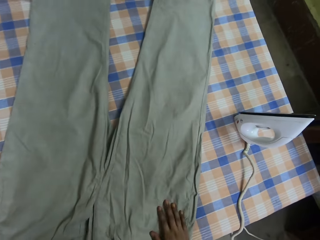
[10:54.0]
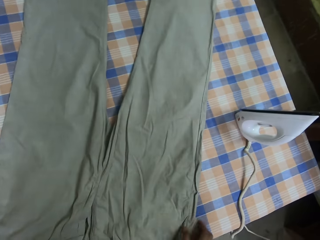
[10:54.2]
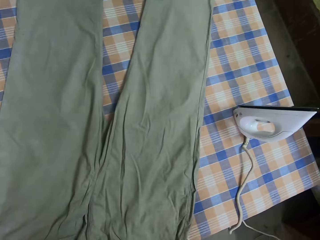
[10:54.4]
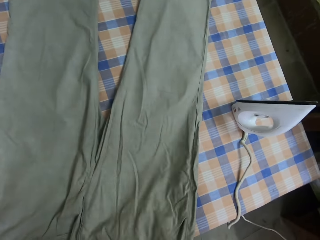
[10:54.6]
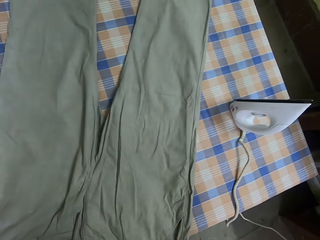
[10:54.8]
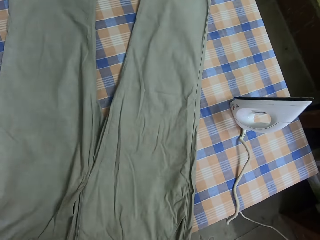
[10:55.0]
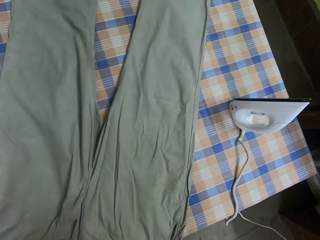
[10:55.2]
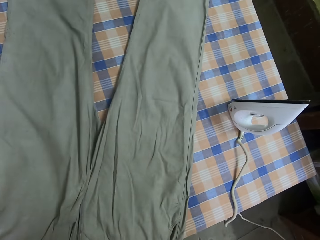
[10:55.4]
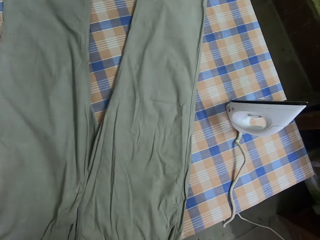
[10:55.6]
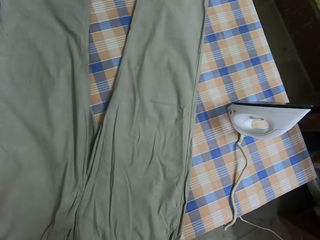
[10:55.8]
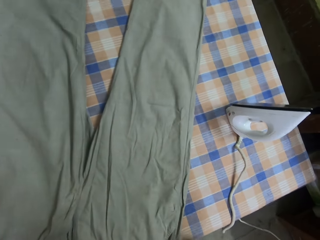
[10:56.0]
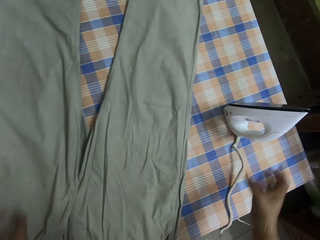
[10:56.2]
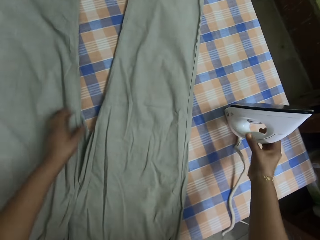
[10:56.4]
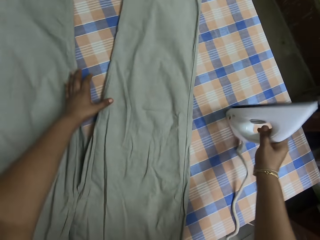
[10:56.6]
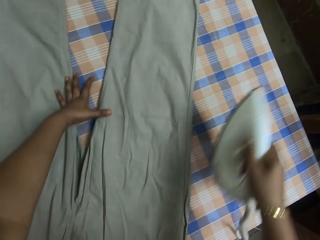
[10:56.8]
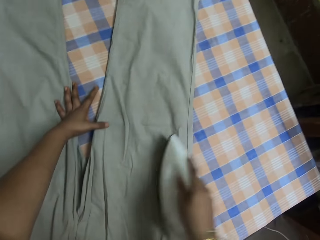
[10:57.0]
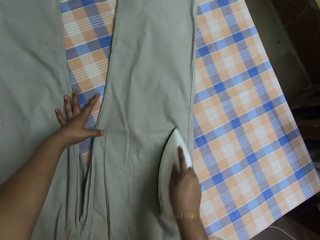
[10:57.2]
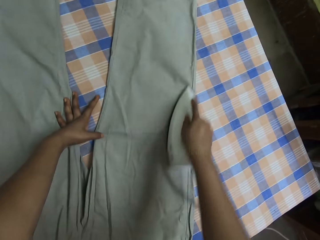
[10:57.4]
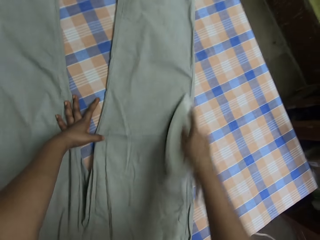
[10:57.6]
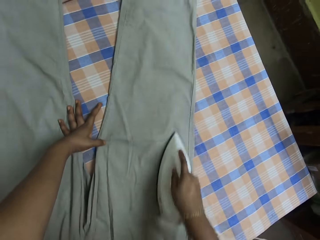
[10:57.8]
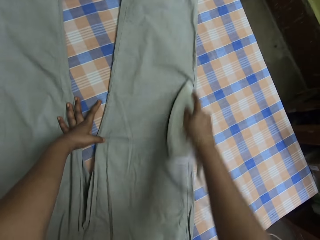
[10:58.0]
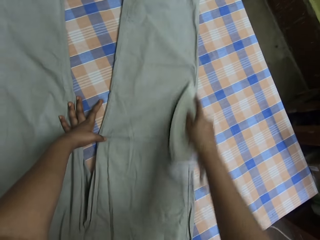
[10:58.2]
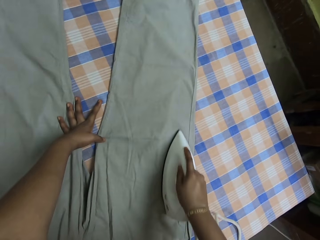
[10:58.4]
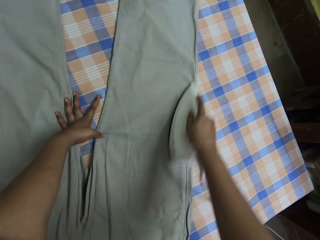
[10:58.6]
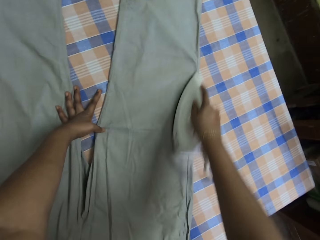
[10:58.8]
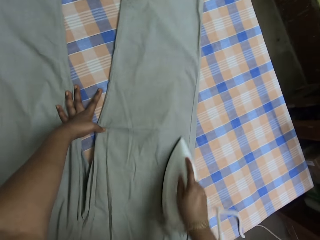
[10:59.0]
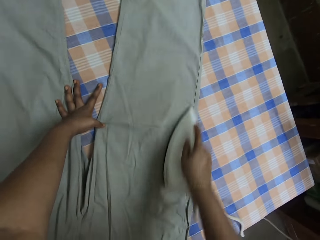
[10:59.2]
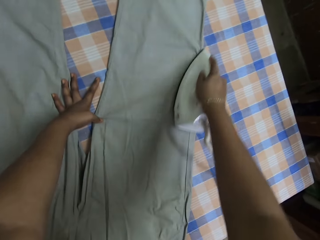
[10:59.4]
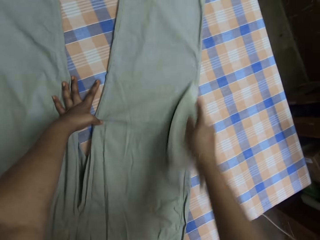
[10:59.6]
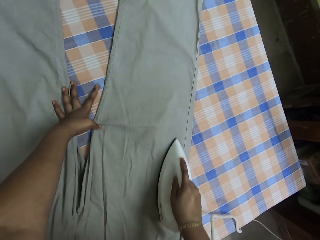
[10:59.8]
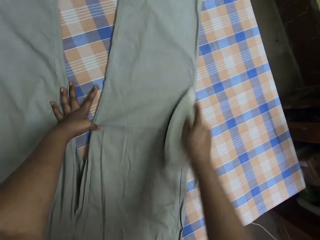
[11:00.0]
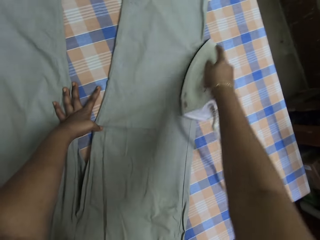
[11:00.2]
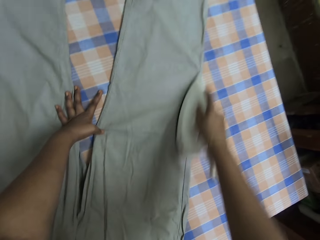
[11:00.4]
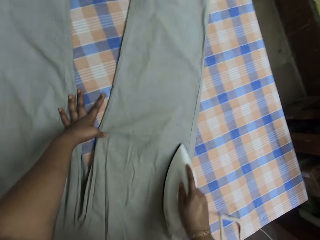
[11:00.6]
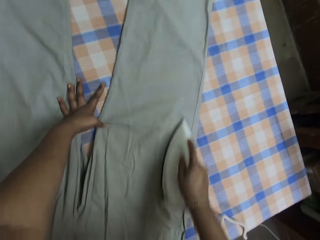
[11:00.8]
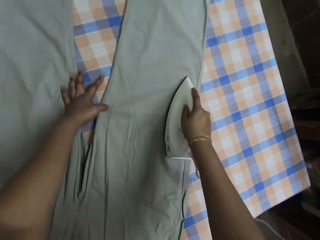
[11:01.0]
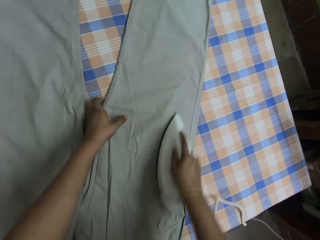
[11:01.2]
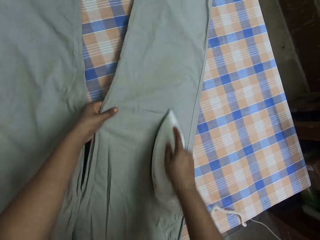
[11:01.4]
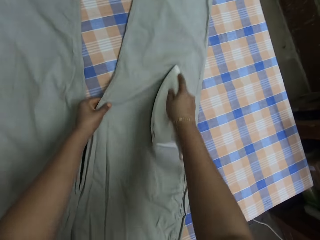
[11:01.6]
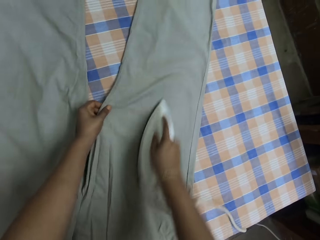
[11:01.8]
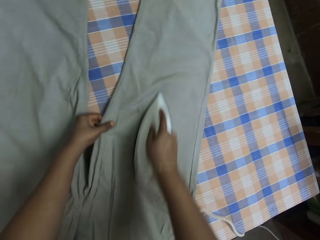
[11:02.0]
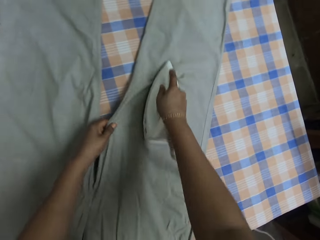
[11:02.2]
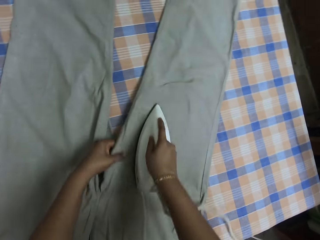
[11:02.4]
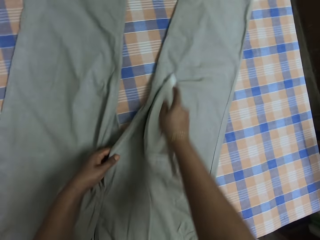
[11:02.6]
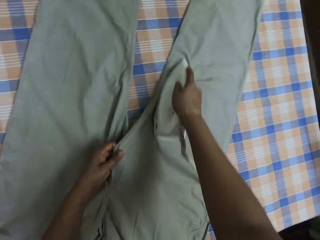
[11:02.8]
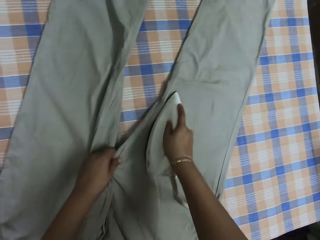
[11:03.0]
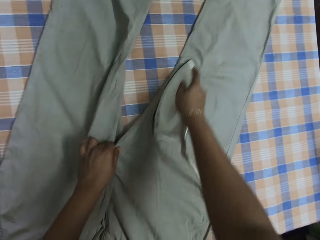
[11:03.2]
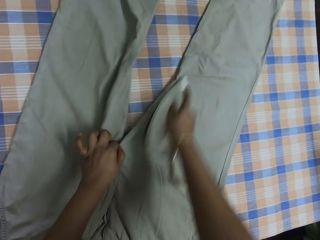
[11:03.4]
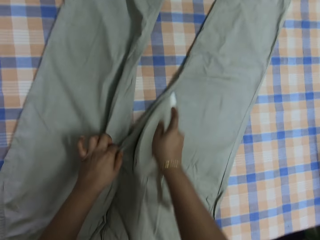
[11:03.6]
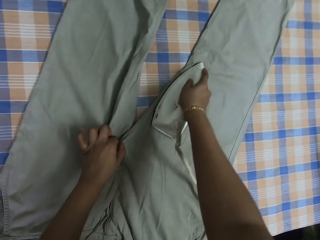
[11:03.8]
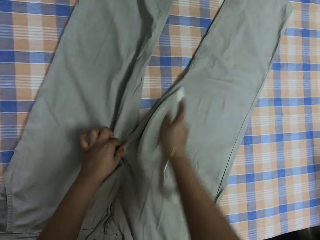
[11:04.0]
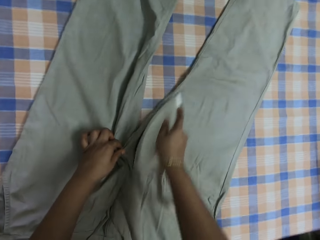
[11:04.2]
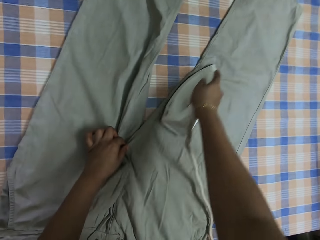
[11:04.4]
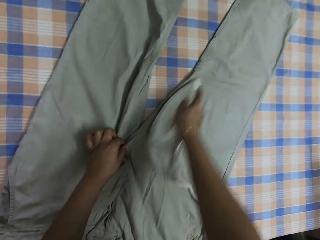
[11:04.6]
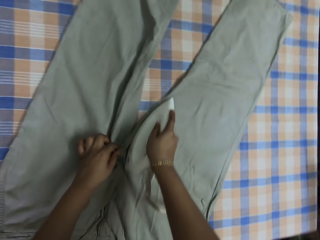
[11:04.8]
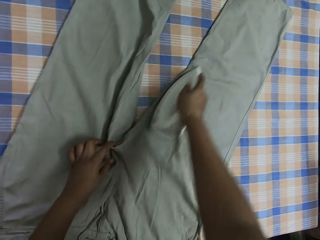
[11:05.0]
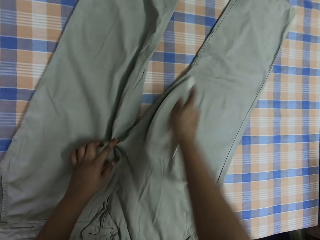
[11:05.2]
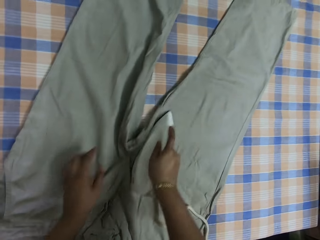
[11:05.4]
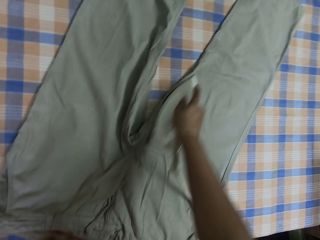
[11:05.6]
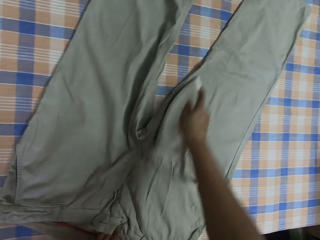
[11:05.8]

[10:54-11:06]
The camera wearer picks up an iron box. They iron a trouser.

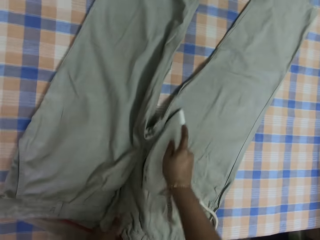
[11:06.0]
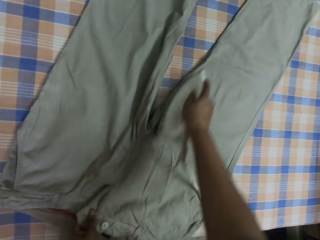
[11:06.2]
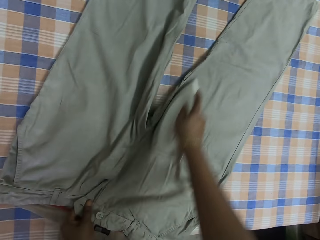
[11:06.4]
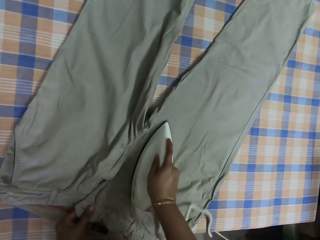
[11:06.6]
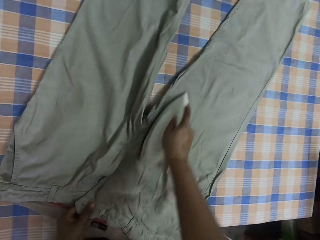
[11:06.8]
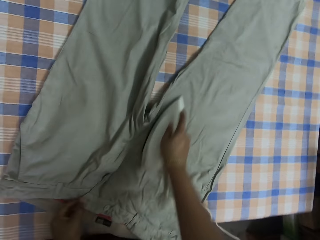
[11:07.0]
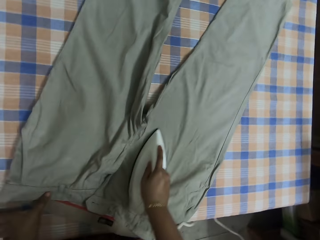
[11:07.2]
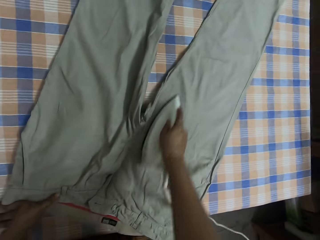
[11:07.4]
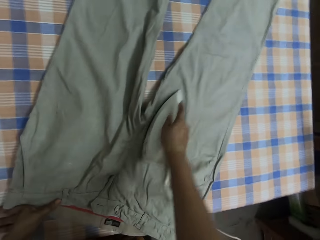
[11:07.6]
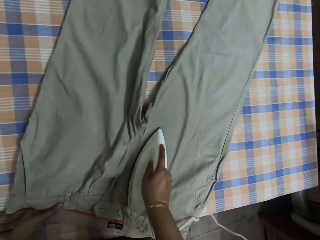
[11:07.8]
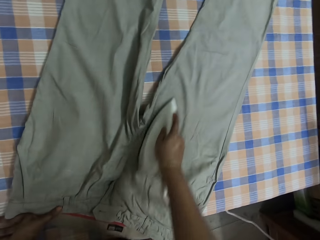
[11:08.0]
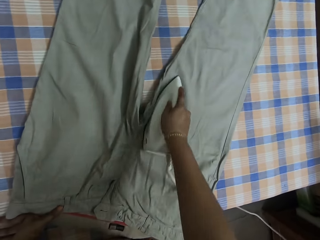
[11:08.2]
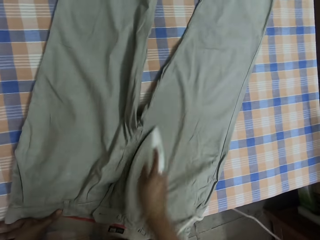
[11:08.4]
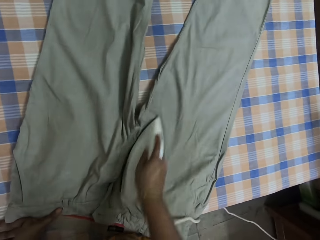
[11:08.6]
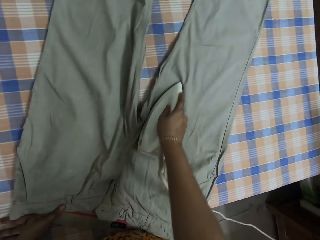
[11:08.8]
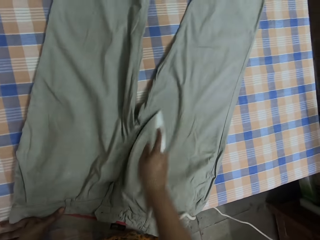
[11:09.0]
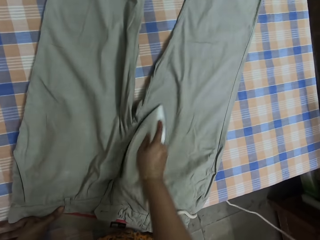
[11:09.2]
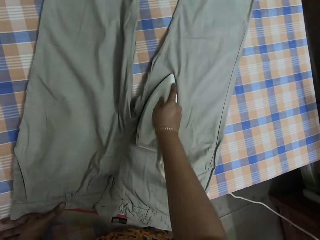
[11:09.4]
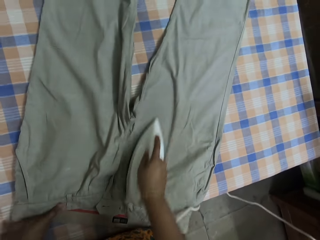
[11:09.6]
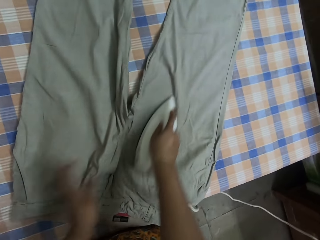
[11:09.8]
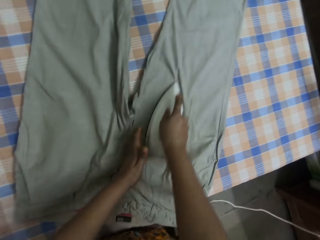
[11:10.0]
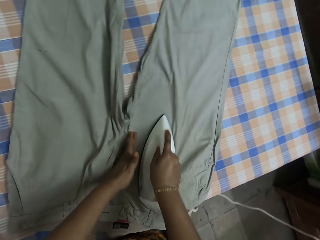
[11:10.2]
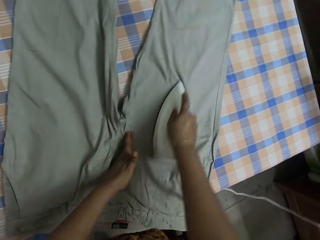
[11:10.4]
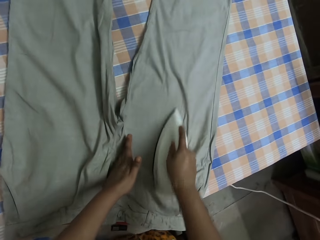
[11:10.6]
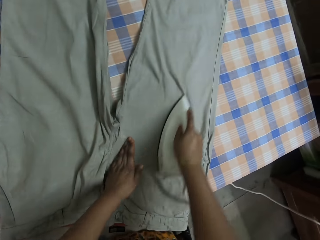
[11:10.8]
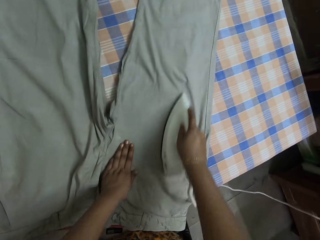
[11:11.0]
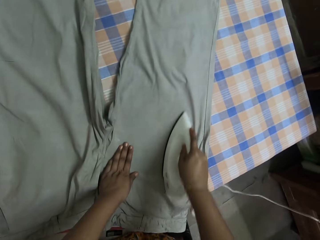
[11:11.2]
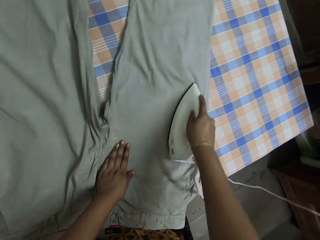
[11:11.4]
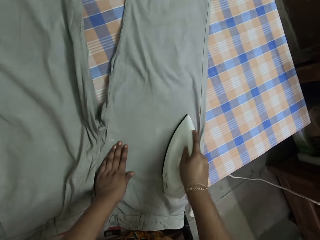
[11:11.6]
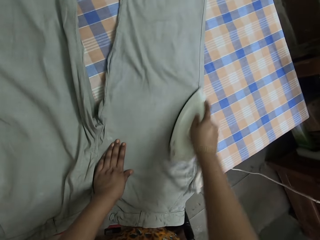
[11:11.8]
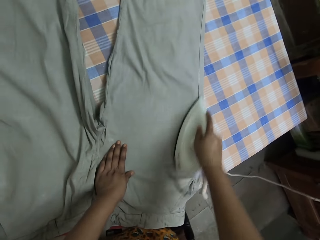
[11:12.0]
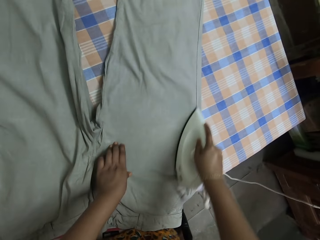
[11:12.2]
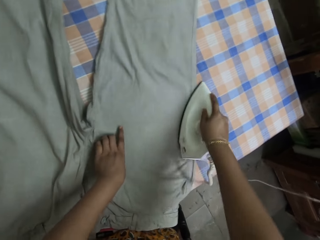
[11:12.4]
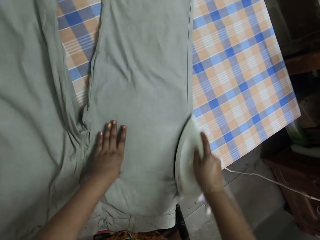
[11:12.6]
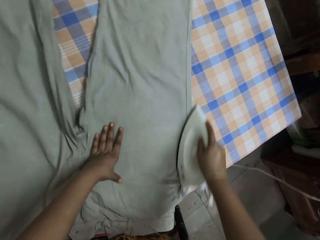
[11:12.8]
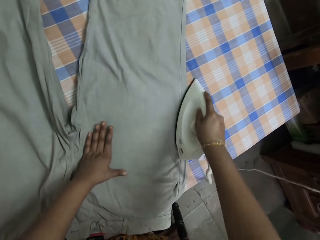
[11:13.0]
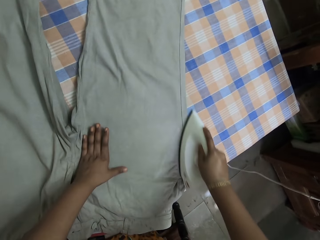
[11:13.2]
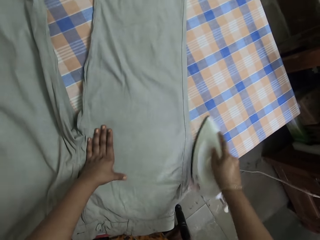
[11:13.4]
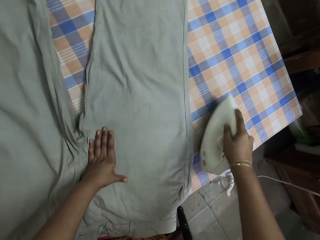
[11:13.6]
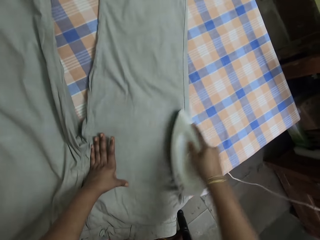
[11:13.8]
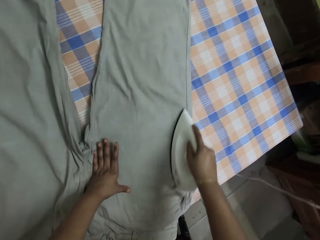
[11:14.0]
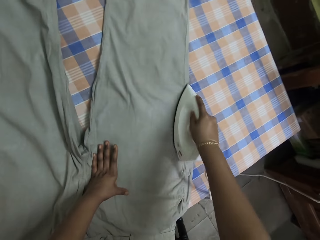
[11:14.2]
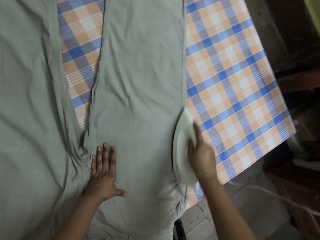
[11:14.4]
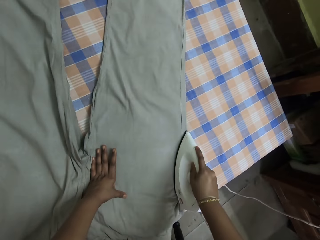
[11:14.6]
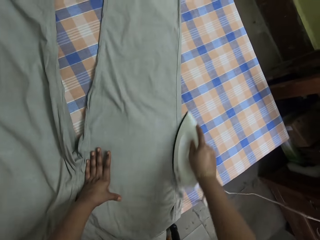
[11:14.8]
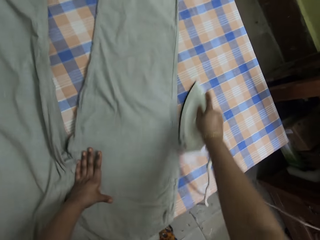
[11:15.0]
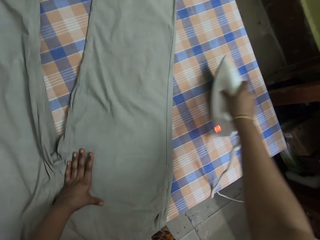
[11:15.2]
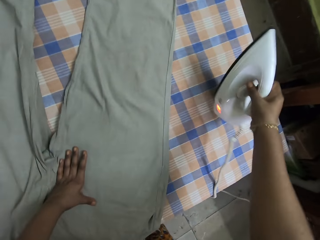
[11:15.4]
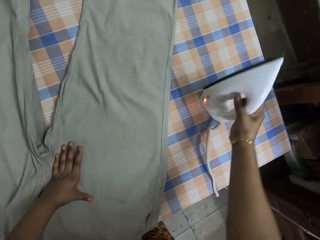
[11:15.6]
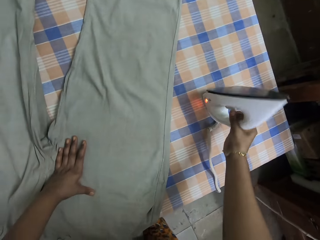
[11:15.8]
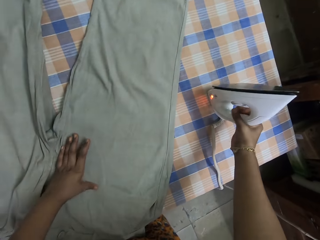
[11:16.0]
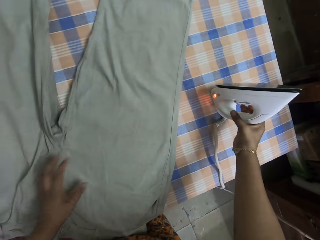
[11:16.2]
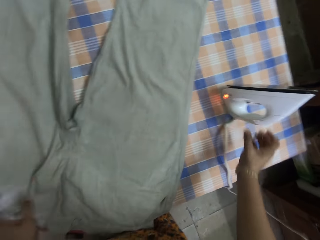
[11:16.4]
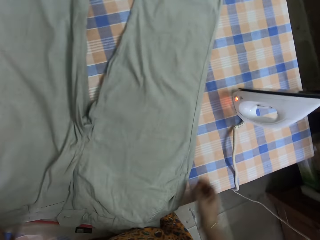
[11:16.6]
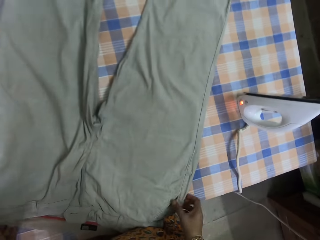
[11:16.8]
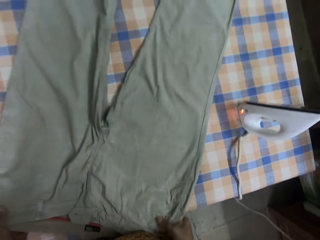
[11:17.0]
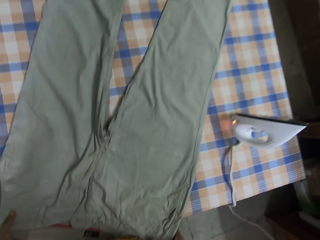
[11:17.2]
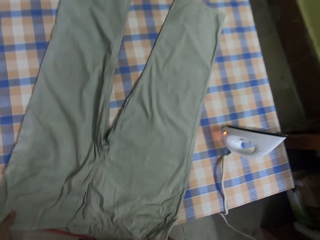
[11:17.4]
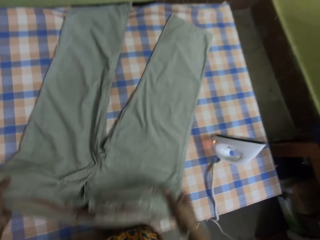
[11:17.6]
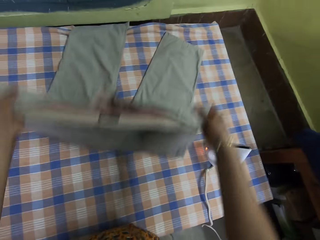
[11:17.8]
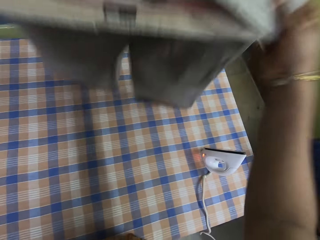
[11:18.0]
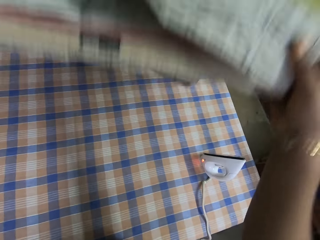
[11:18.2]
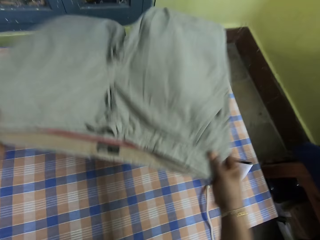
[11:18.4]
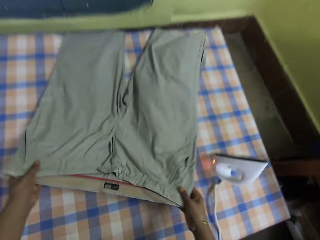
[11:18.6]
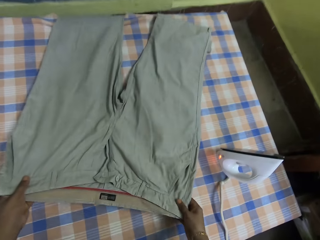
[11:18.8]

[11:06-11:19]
The camera wearer places the iron box on the table. They adjust the trouser.
